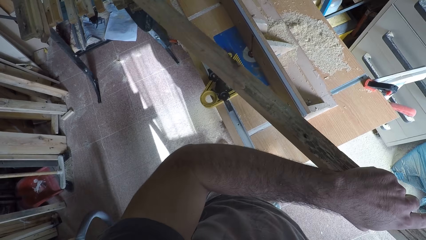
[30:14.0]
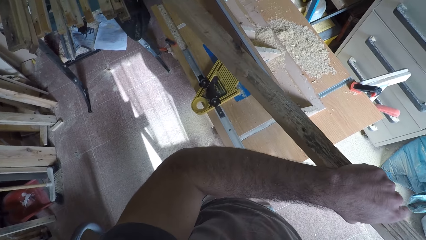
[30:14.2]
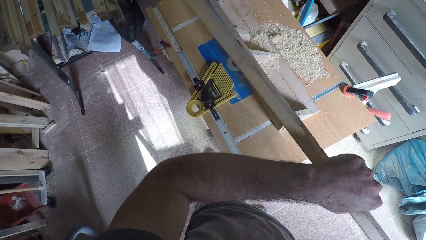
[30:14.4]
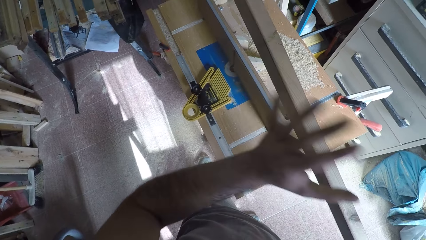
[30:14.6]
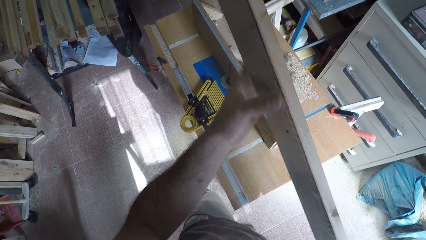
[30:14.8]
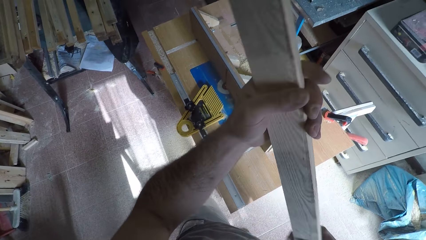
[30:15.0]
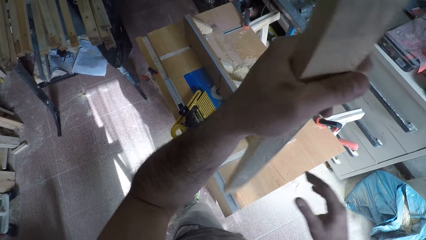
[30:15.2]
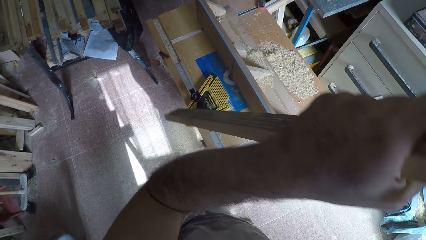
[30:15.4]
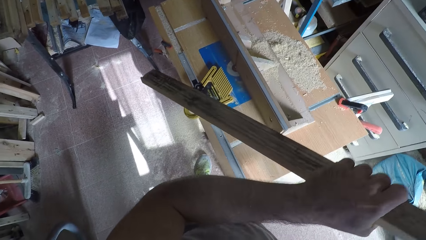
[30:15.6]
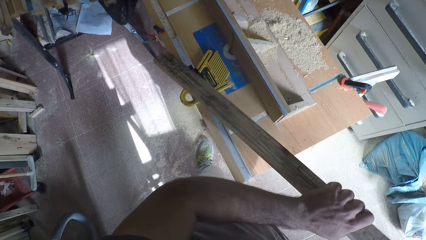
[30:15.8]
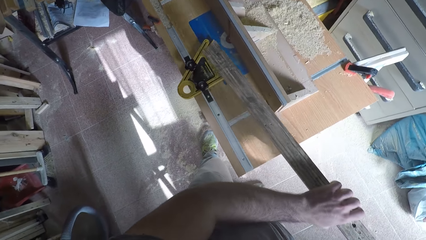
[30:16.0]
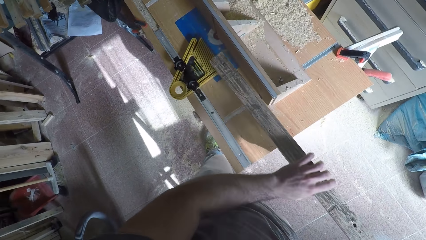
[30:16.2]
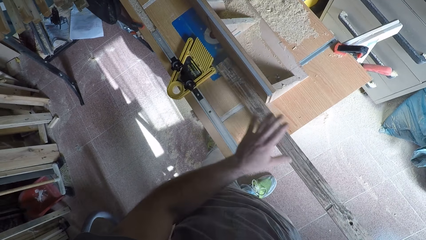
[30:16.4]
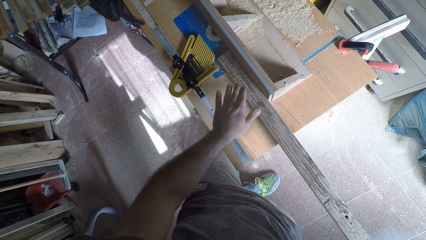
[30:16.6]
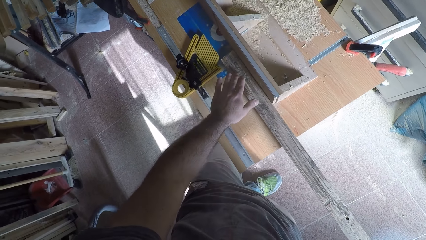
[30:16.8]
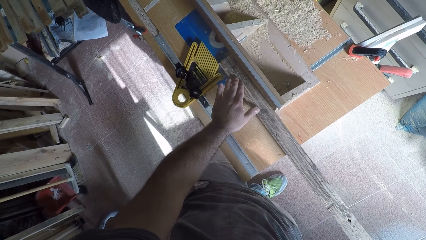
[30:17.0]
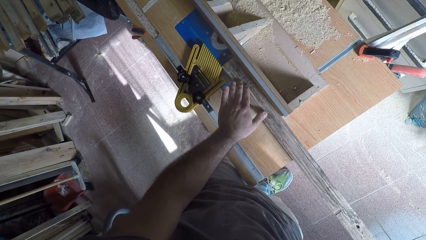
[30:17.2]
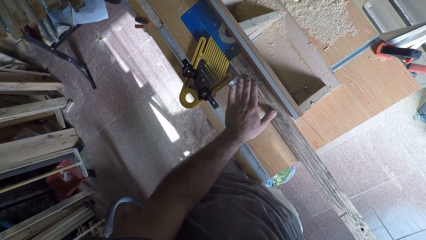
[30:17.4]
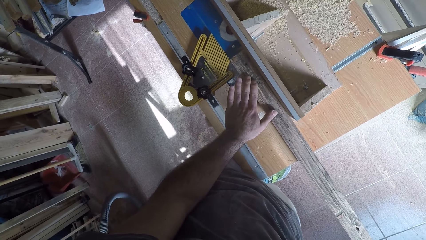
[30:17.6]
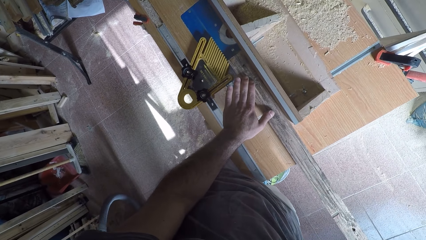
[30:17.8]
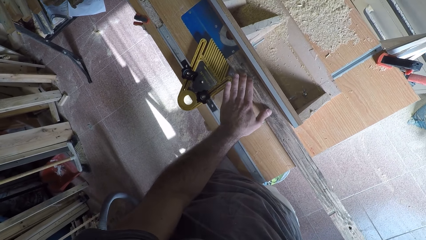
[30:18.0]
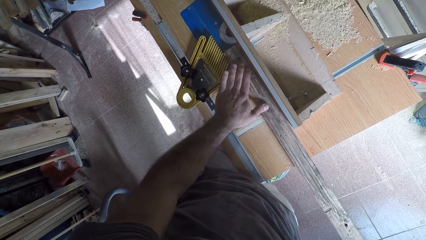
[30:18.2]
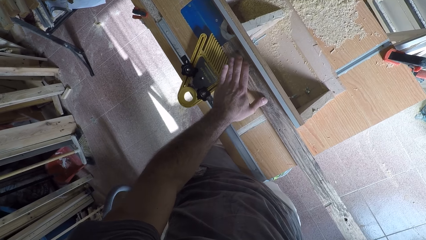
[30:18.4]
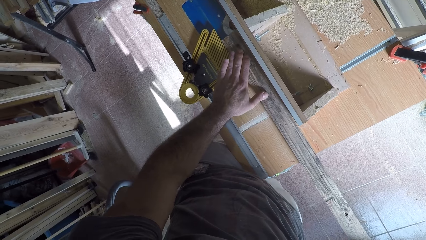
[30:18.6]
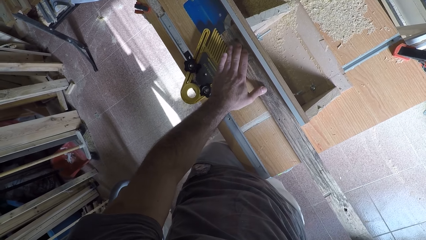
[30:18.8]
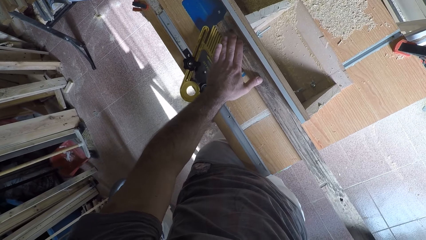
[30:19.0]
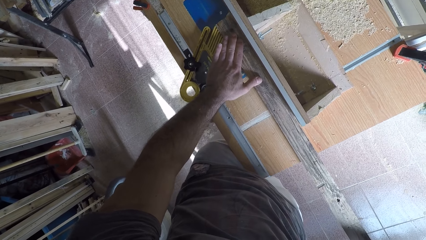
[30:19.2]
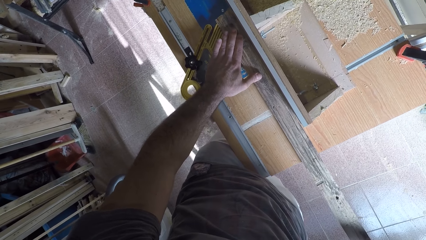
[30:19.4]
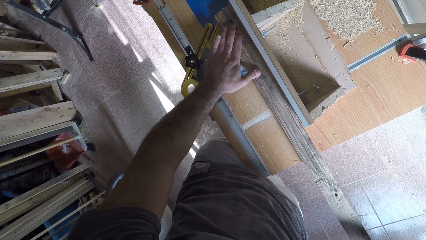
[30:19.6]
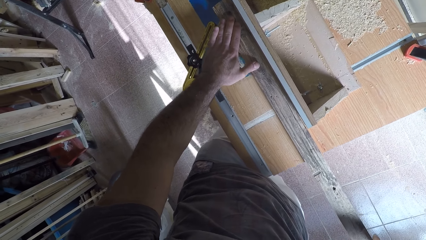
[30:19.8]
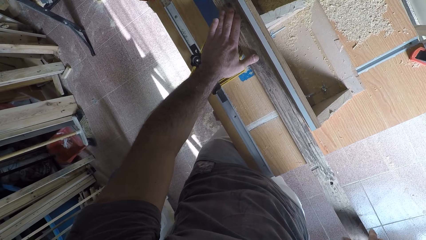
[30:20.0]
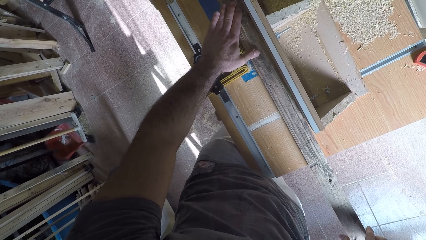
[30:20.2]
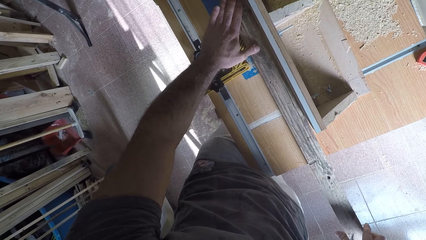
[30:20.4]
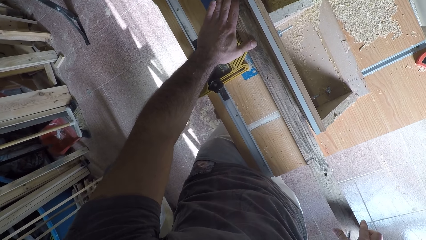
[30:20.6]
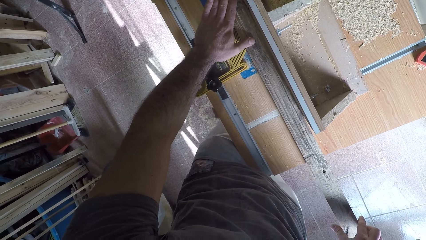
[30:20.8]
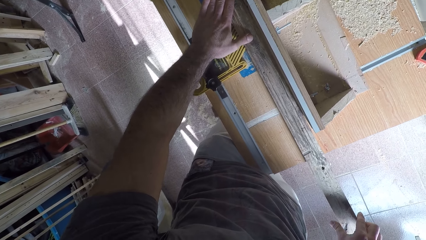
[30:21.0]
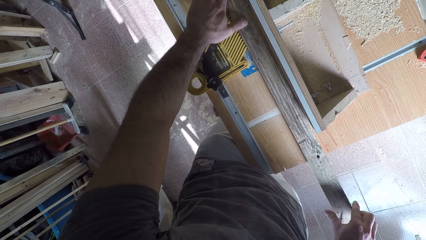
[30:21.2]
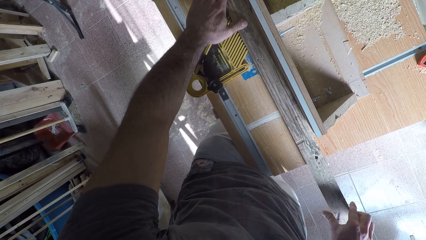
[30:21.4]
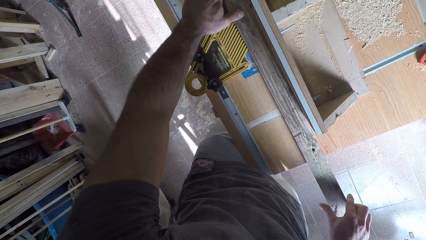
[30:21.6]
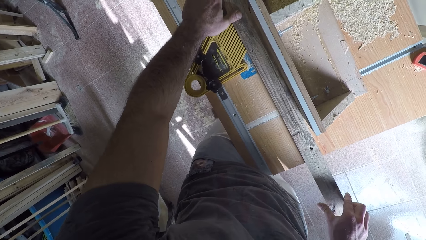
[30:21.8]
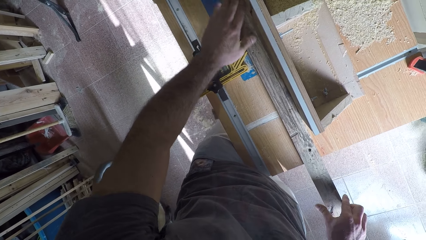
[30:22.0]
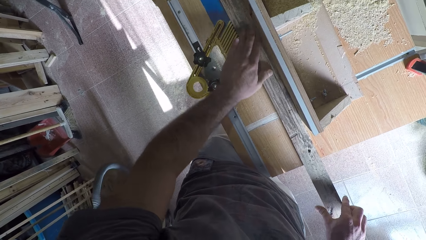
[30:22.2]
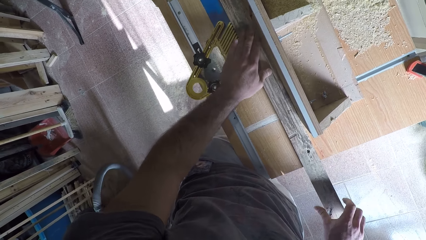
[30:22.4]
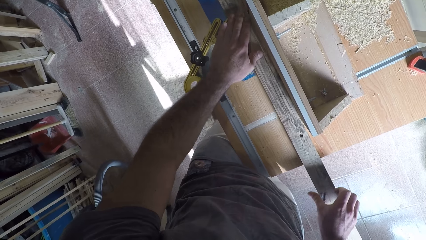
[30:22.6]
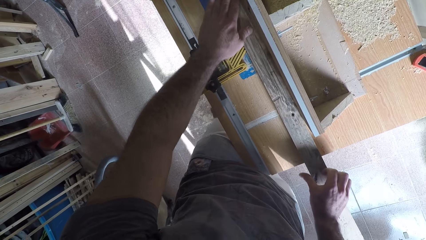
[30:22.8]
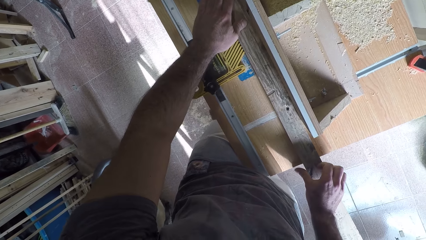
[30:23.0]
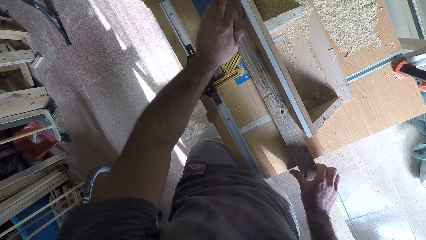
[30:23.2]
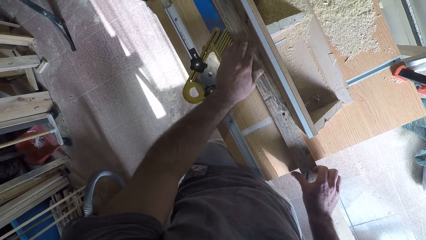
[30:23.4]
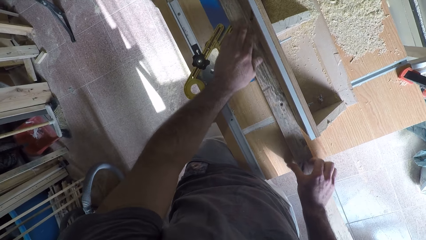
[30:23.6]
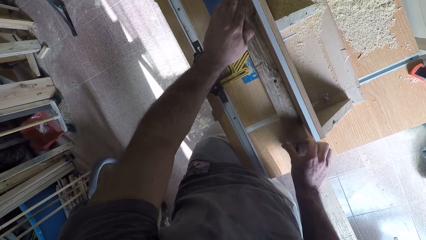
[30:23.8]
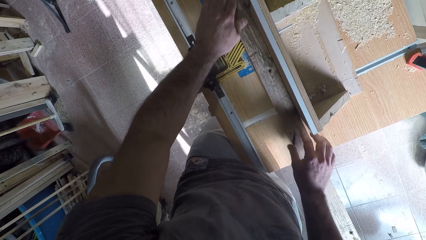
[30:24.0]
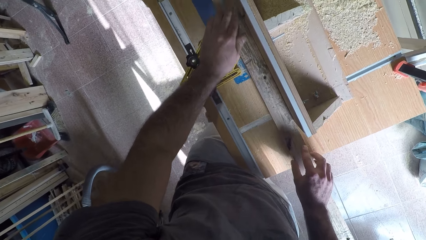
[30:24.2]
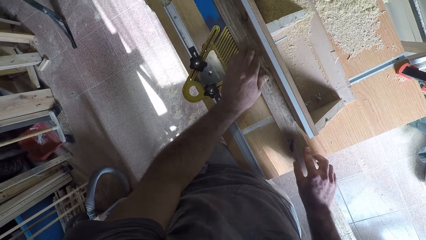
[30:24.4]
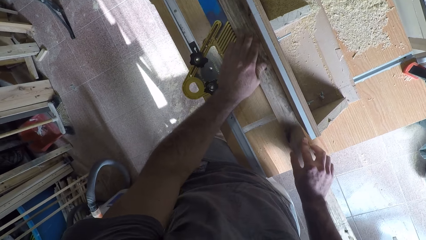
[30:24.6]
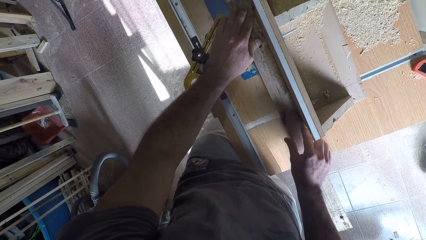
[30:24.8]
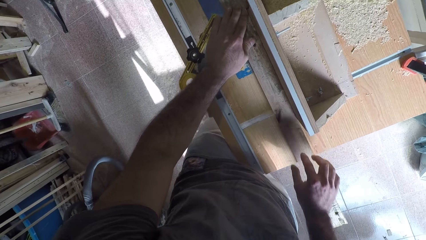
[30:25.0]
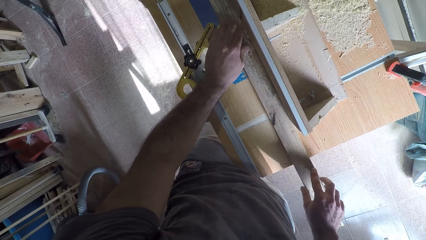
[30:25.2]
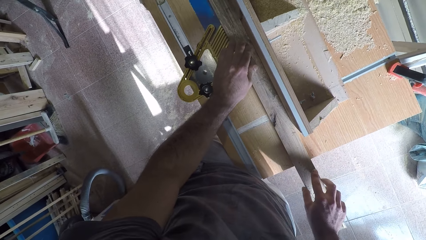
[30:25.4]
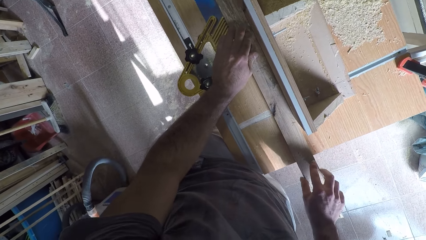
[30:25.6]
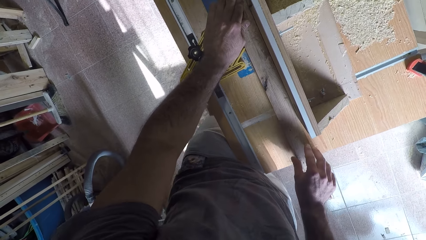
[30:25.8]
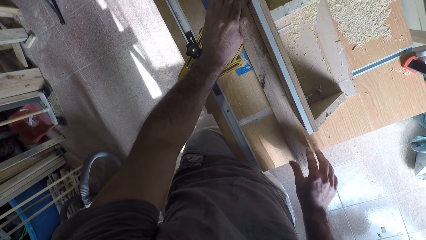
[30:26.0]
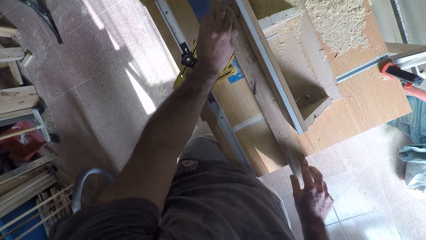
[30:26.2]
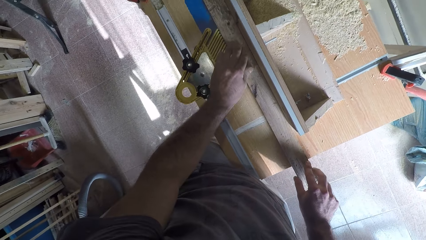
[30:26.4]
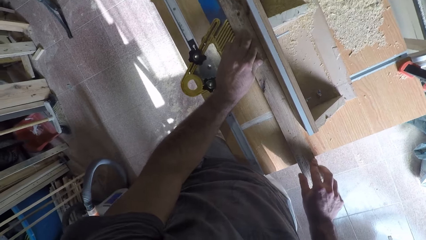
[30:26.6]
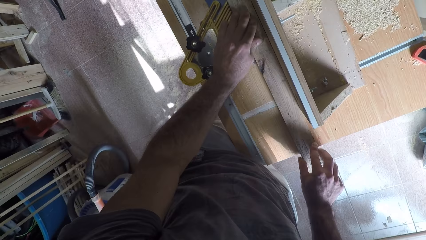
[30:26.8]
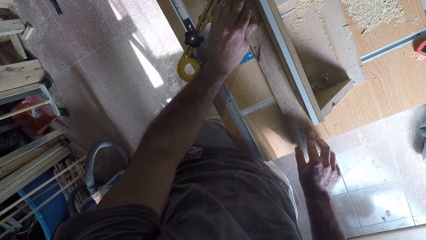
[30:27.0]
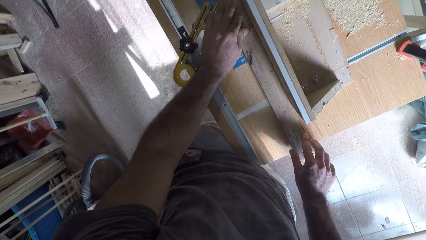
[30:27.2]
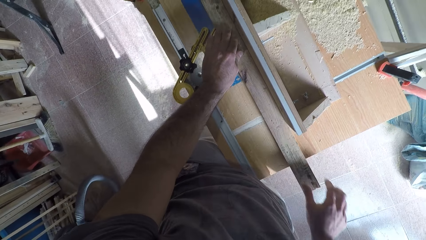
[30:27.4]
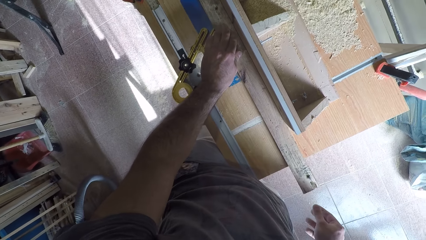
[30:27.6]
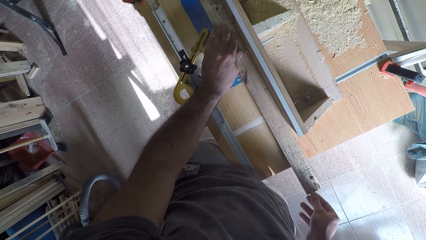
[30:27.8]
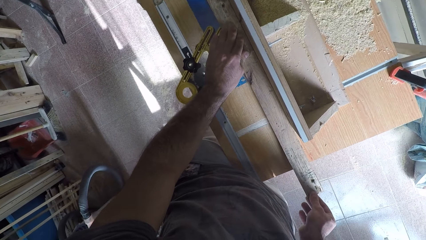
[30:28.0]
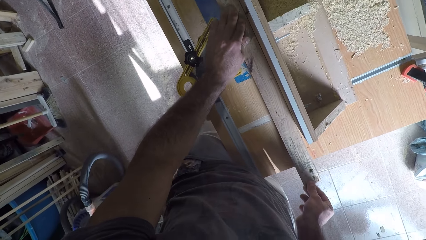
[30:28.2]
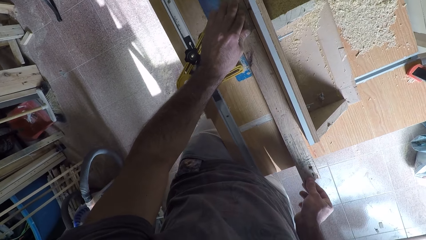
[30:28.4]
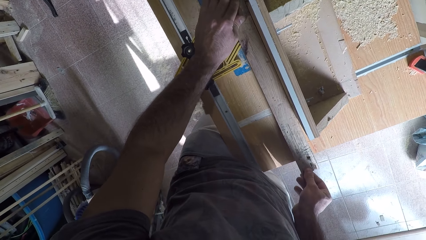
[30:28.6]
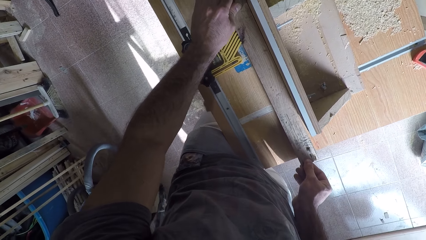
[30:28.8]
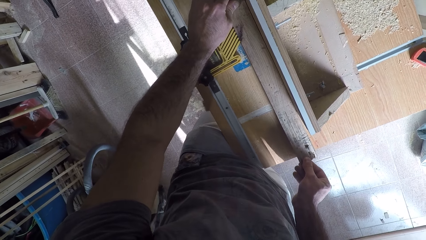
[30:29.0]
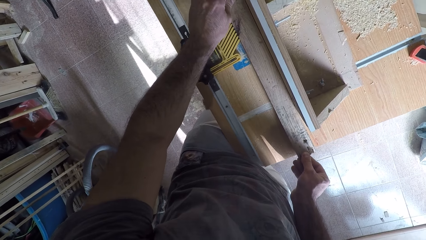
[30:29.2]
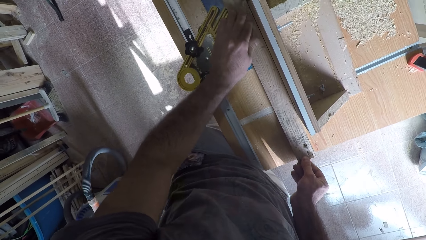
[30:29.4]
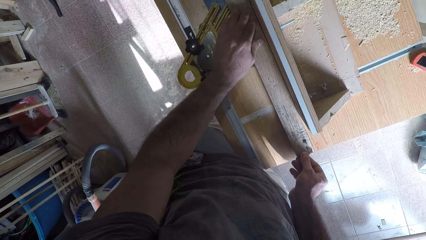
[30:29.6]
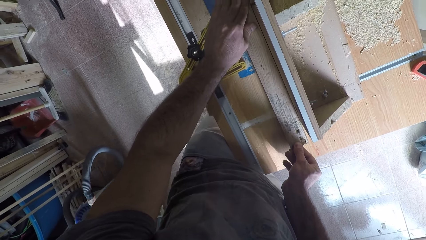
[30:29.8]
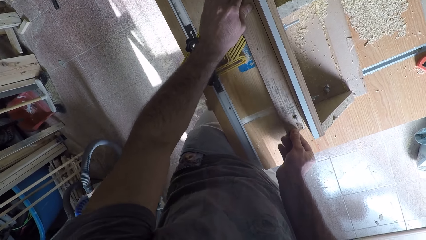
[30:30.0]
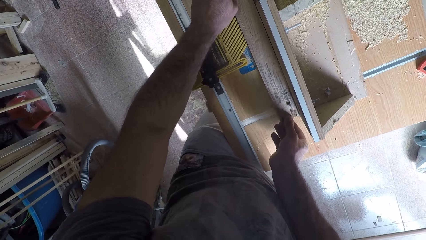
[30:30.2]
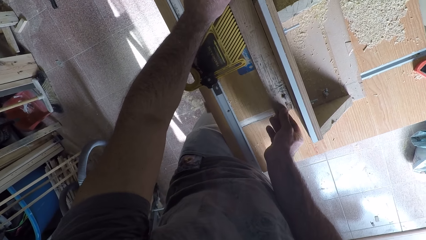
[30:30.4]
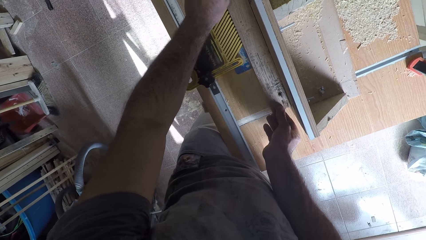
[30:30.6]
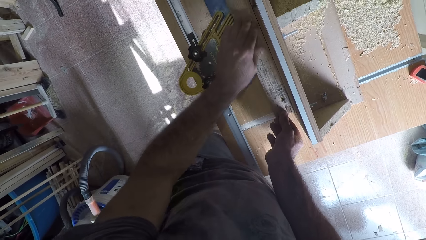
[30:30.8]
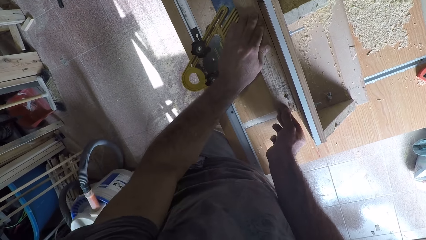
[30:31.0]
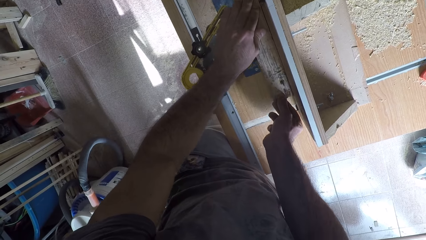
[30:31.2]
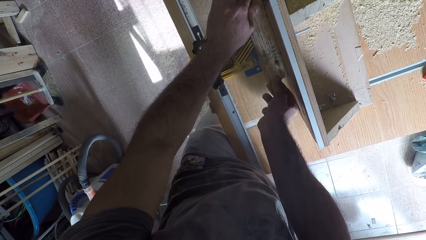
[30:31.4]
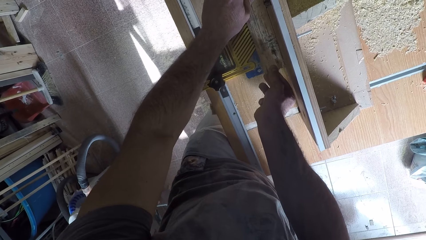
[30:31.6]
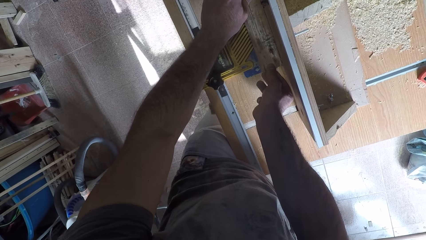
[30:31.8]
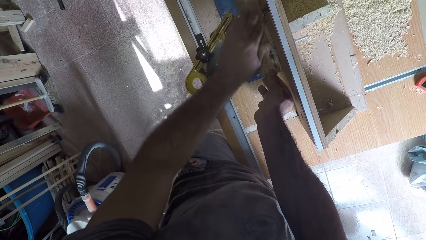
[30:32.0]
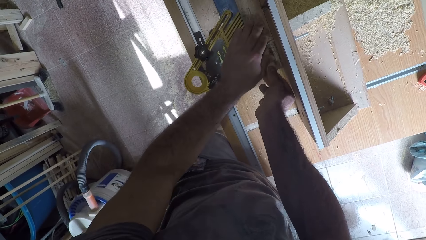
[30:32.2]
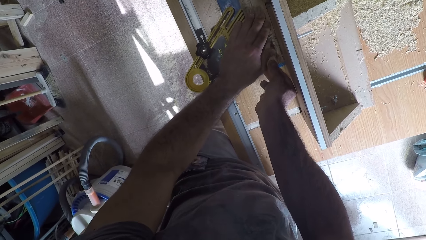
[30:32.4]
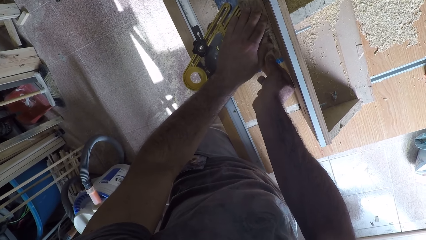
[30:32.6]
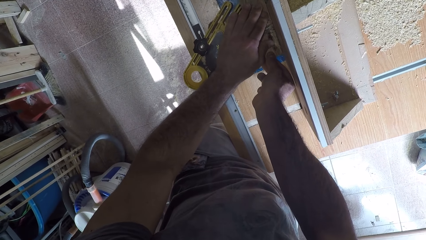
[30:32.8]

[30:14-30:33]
The camera wearer turns the wood around with both hands. He holds the wood with his hand. He holds the wood with both his hands. He places the wood on the circular saw machine or smoothing machine. He works on the wood with the circular saw machine. He pushes the wood against the smoothing machine. He adjusts the wood with his right hand.
